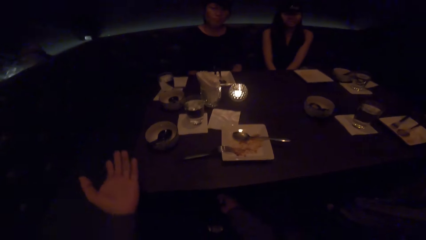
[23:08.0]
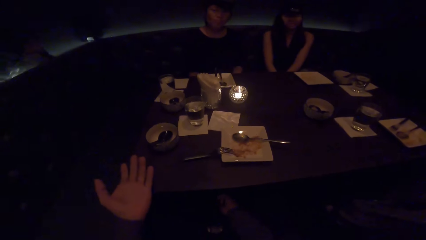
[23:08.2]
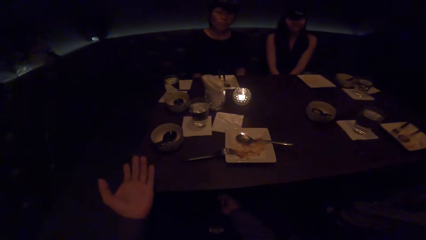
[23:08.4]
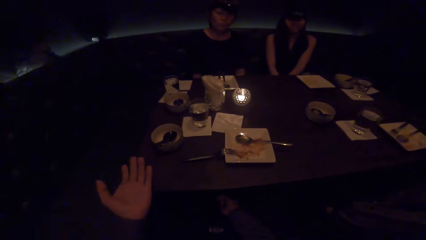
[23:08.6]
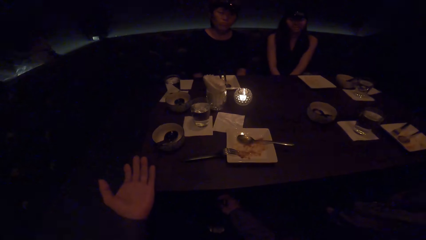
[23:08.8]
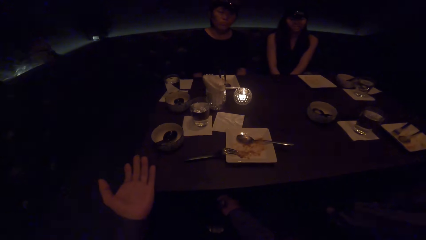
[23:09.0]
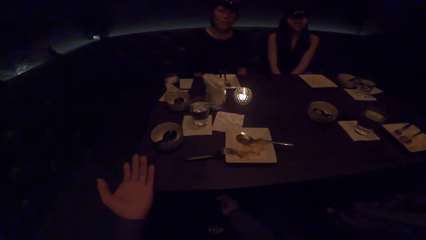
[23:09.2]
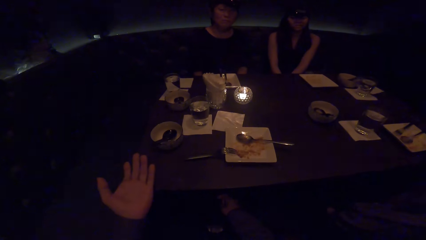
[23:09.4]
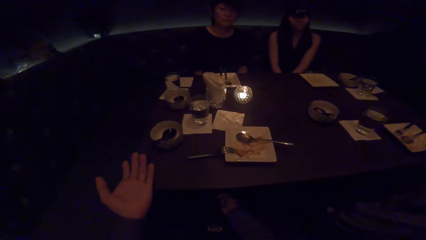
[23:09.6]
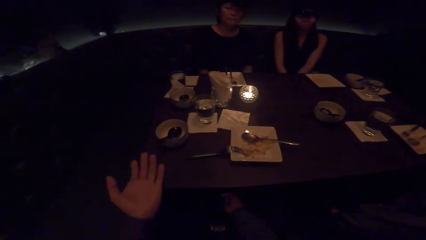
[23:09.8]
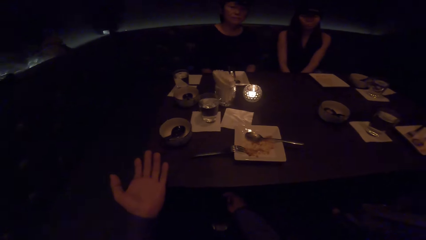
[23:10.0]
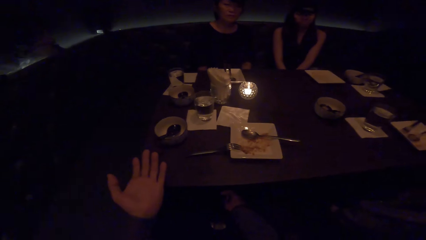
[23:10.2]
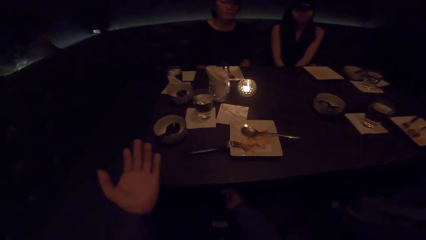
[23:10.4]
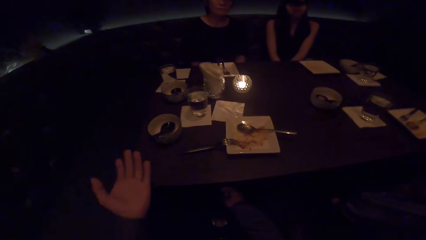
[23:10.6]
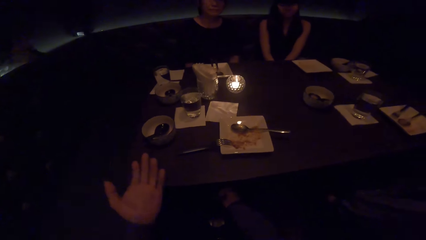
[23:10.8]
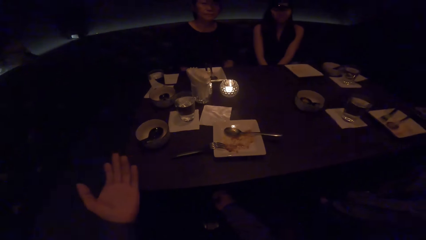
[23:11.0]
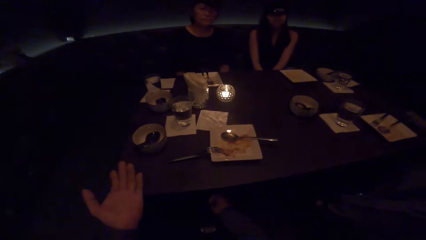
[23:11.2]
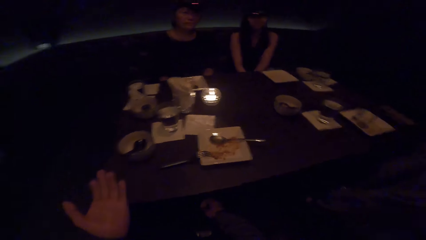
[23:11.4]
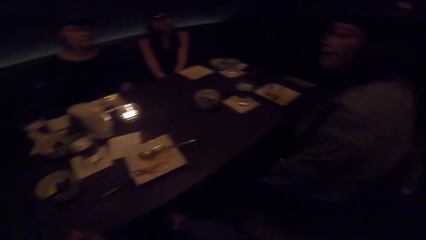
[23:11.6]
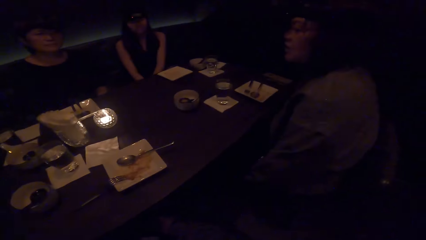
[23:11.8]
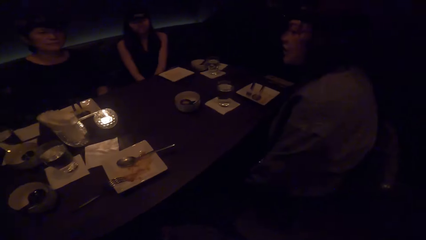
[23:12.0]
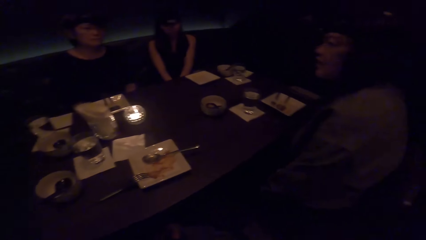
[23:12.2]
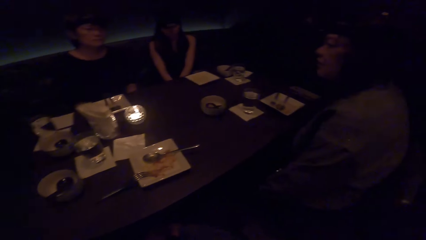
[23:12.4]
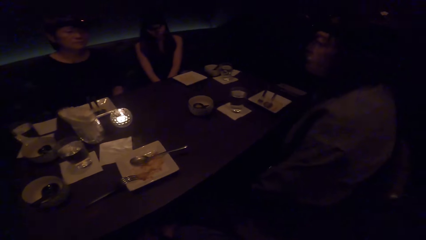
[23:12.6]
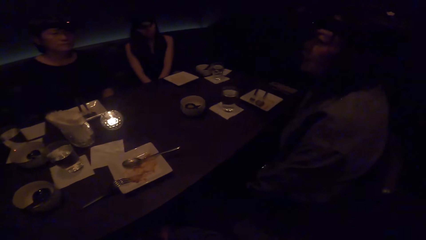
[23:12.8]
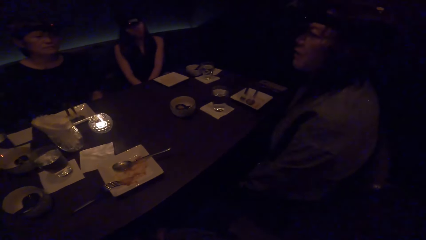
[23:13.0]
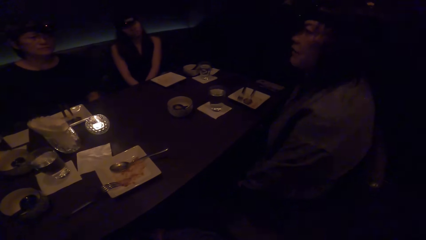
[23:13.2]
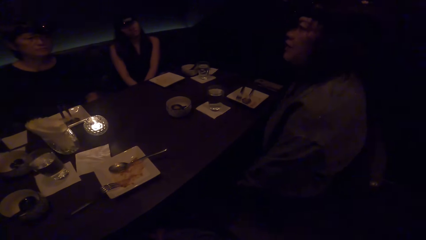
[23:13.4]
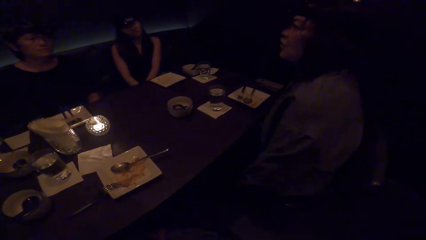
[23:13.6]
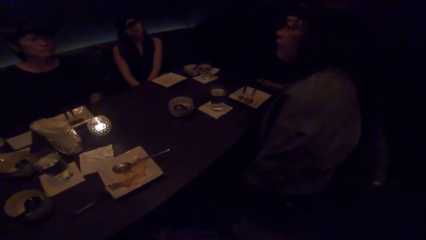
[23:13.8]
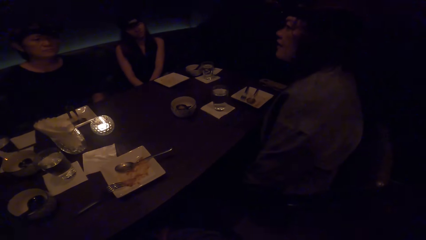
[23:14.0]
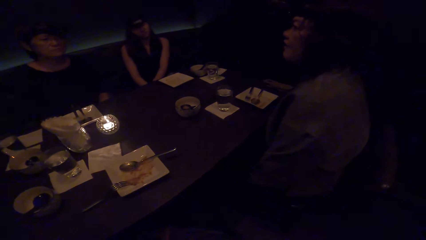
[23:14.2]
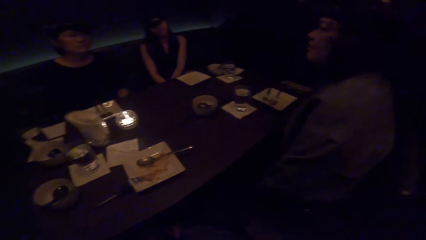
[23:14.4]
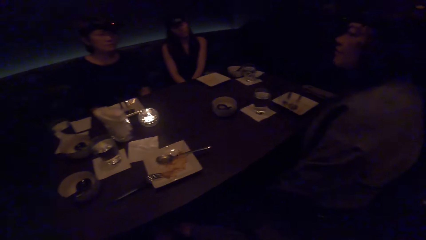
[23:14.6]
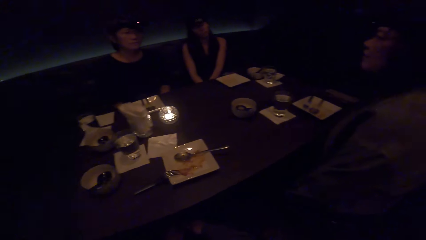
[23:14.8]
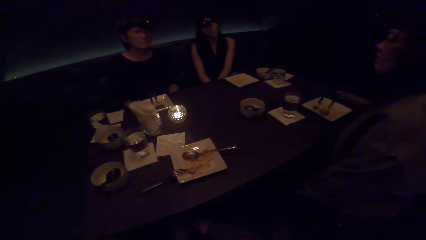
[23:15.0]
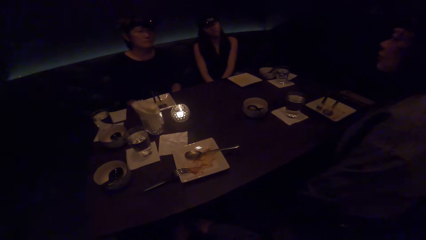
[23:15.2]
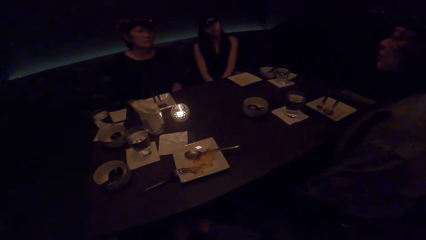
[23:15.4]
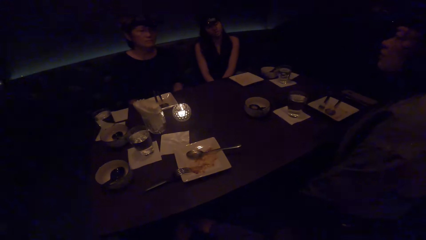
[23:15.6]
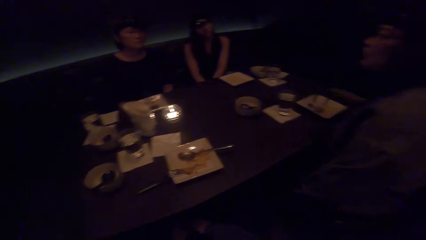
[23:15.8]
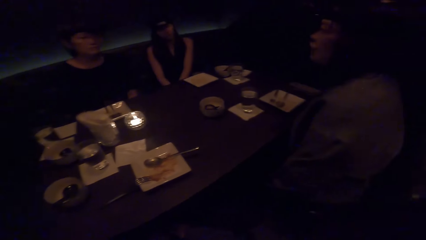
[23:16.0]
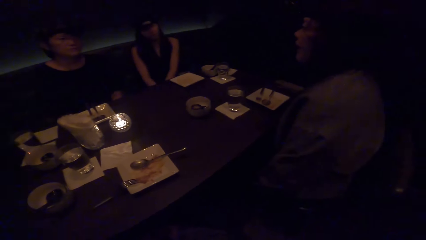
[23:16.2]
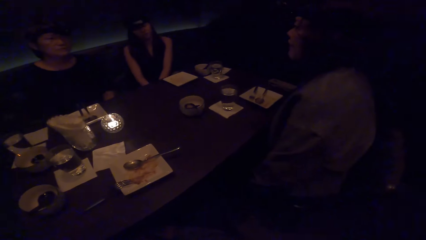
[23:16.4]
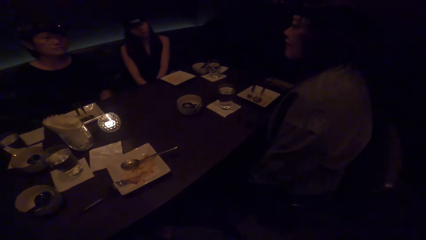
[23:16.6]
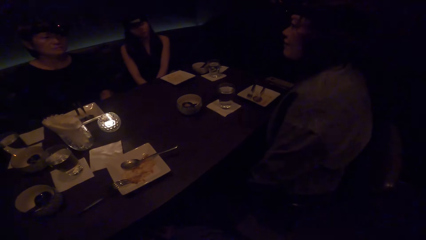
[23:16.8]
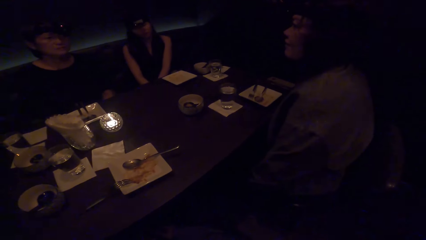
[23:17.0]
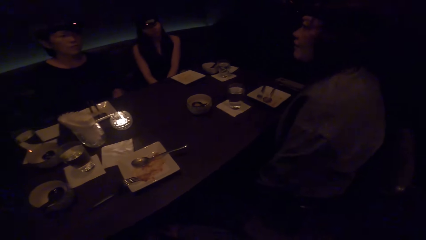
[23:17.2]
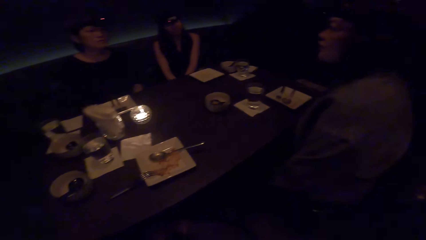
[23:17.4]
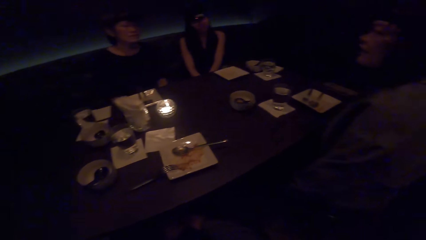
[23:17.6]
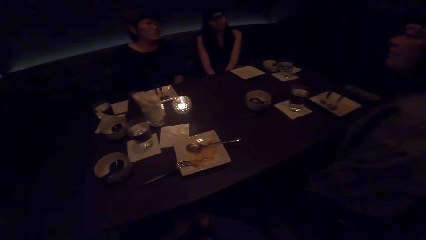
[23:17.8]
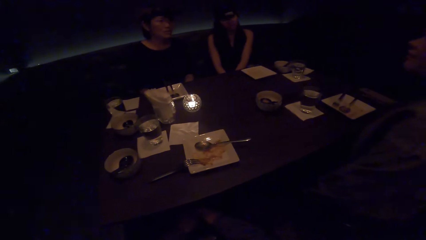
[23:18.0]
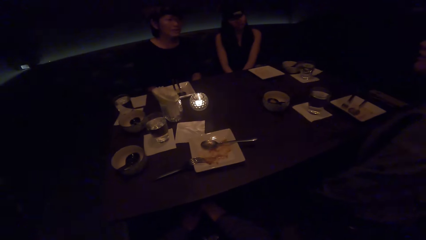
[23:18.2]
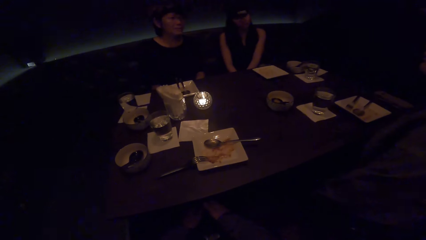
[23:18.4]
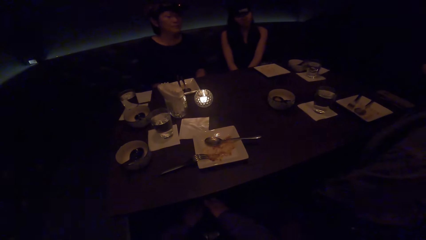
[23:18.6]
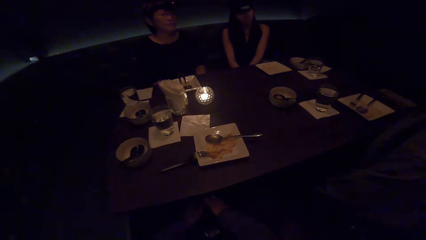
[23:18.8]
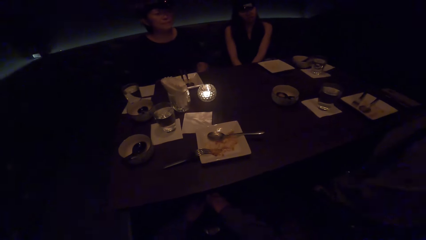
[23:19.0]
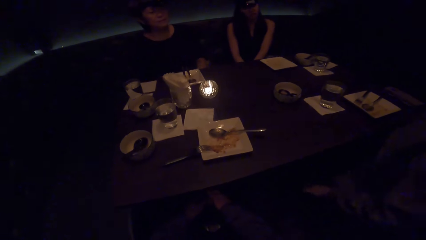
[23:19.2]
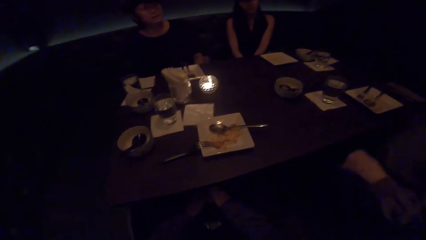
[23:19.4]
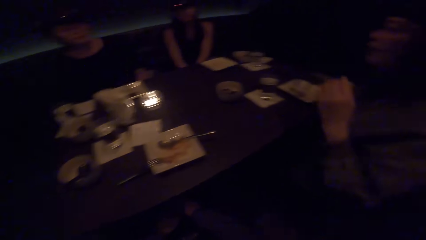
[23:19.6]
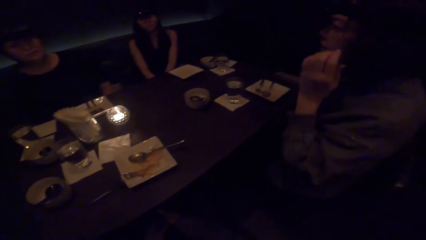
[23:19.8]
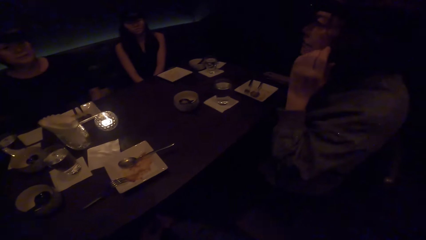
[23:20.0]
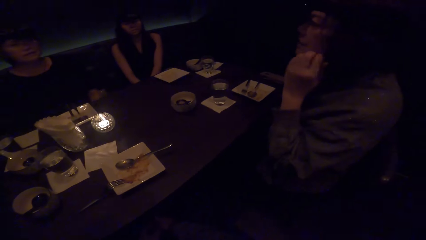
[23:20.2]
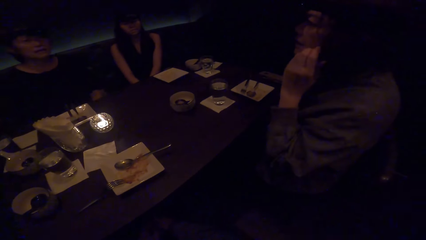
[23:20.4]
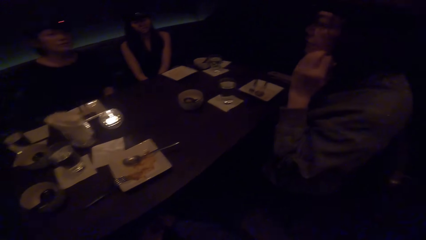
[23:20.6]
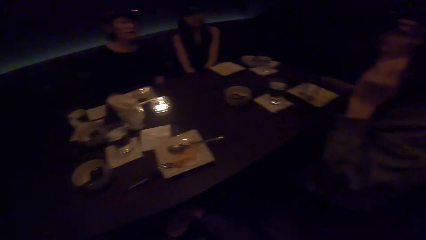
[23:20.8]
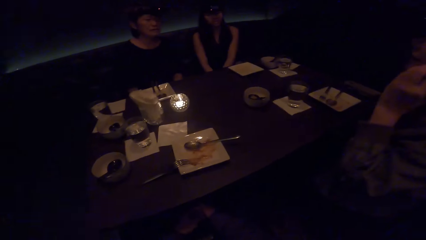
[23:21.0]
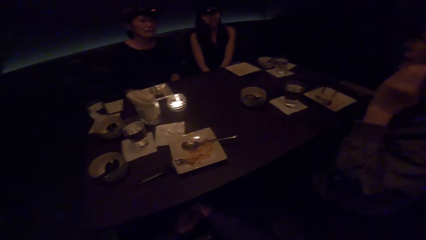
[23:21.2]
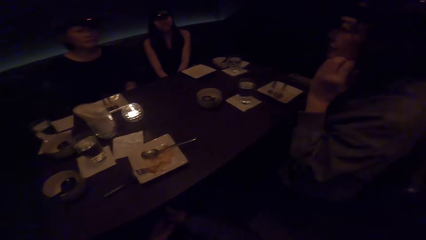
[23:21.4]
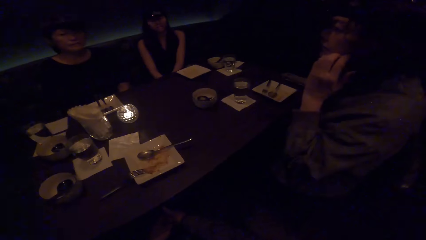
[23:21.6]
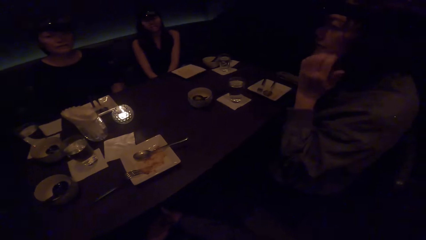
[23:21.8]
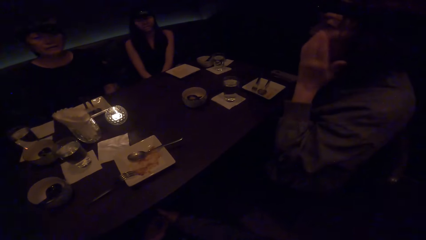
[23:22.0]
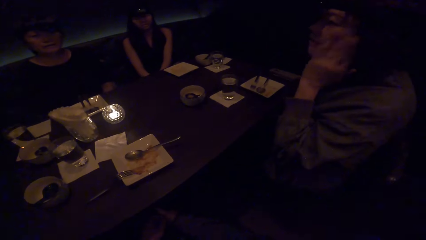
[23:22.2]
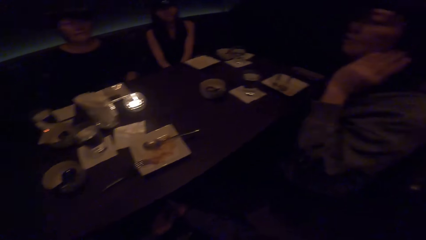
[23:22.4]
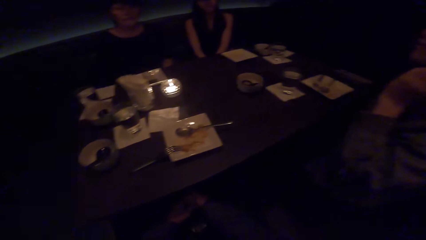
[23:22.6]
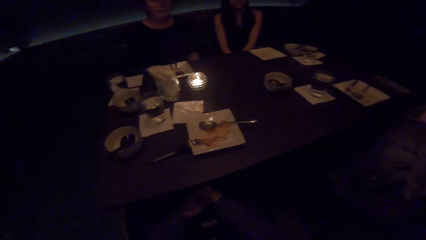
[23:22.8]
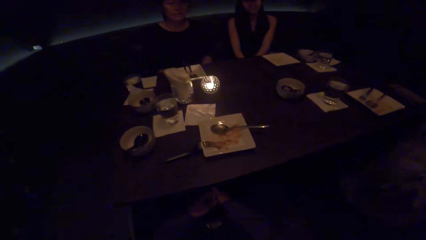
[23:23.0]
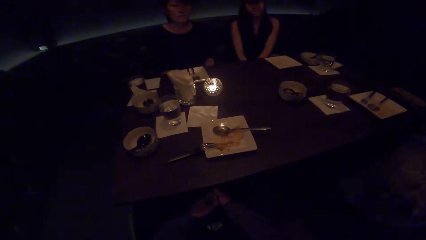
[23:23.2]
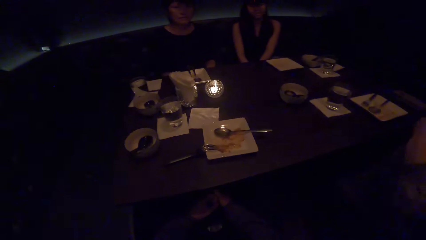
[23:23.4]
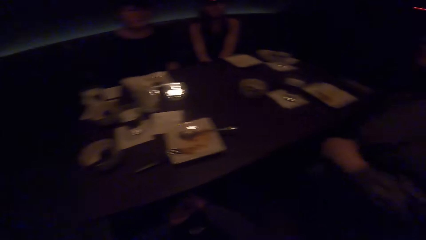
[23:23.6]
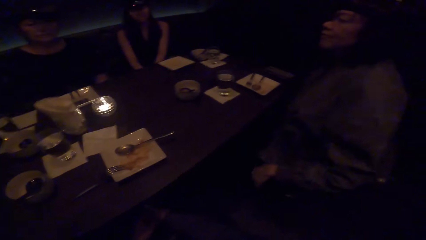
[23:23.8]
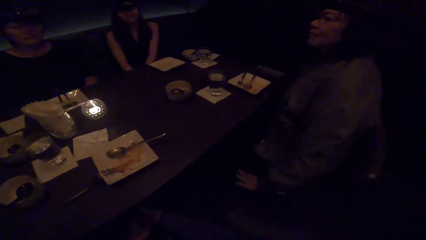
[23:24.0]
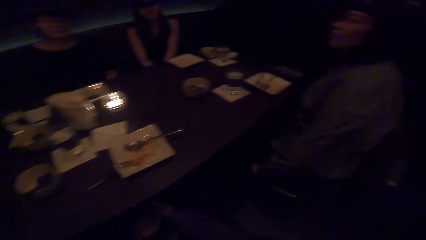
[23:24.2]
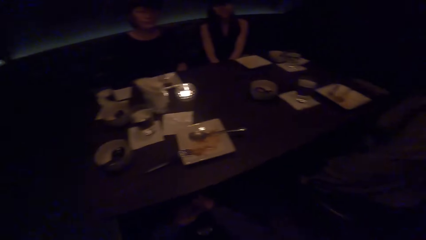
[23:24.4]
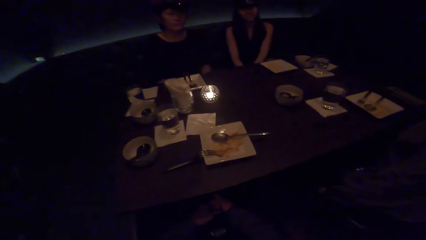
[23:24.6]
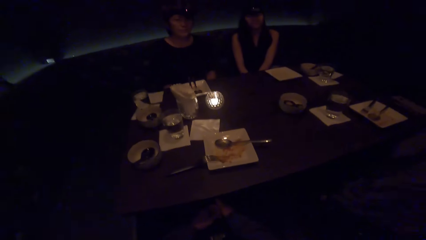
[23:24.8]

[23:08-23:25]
A lady converses with another lady. The first lady rubs her face with her hand. The first lady scratches her face with her hand. The first lady aligns her hair. The camera wearer converses with the first lady.
